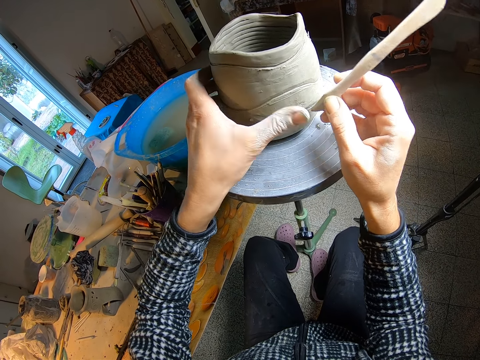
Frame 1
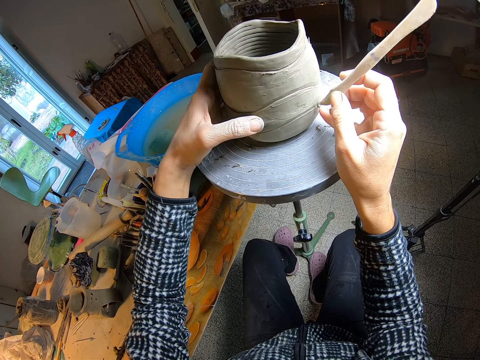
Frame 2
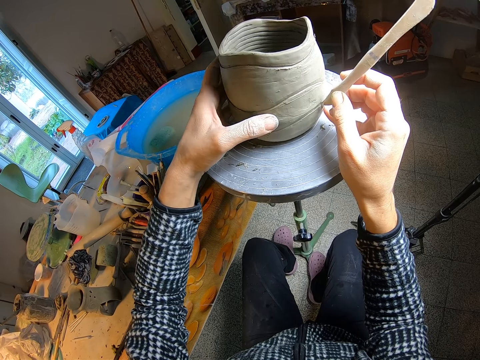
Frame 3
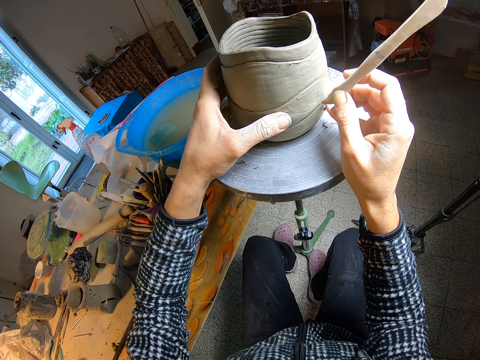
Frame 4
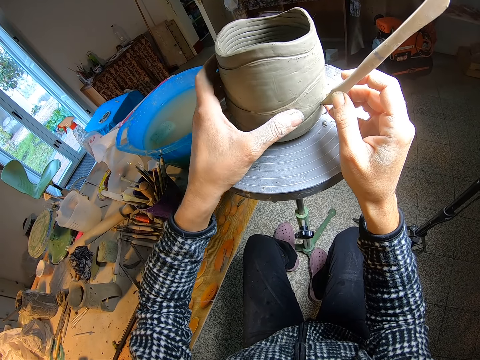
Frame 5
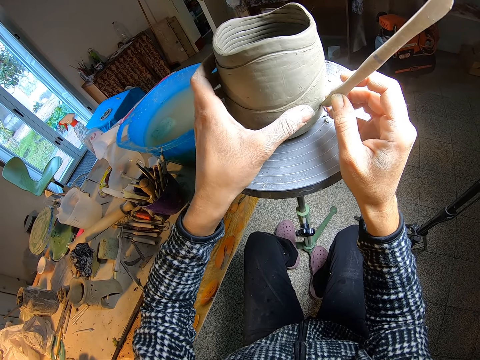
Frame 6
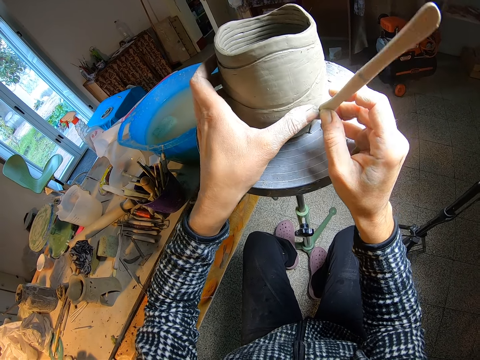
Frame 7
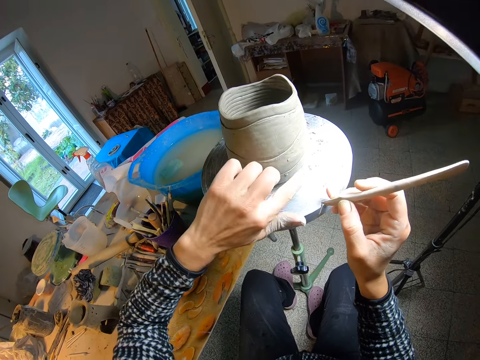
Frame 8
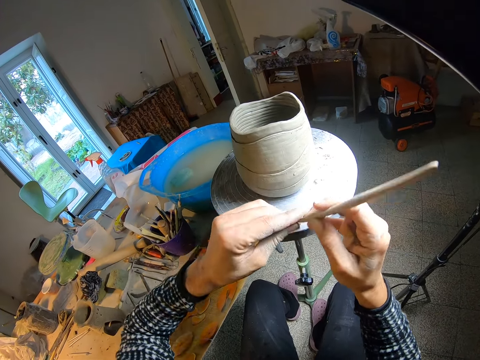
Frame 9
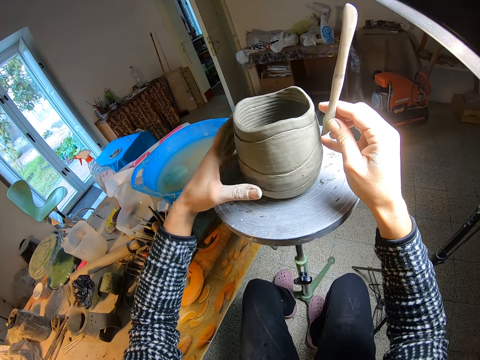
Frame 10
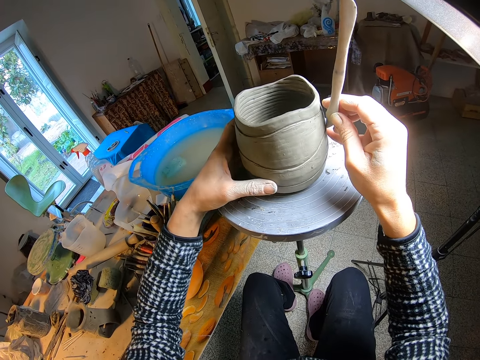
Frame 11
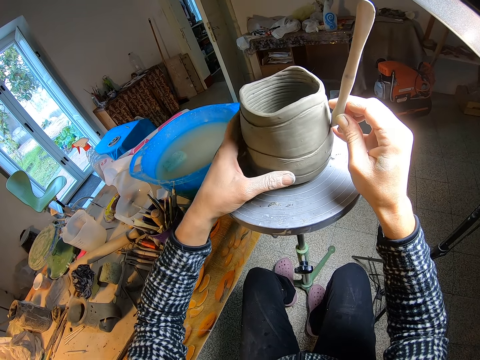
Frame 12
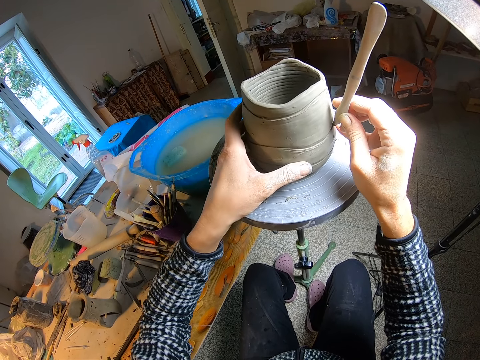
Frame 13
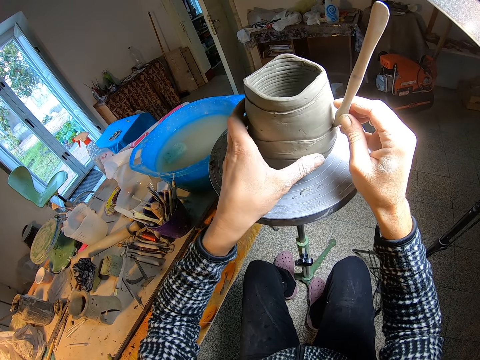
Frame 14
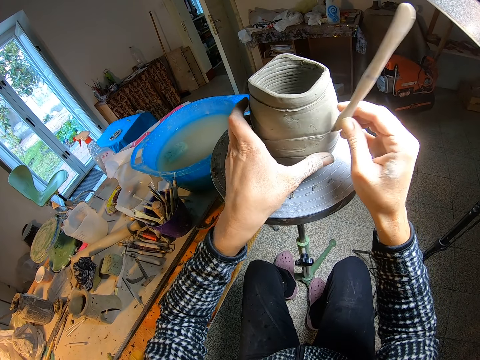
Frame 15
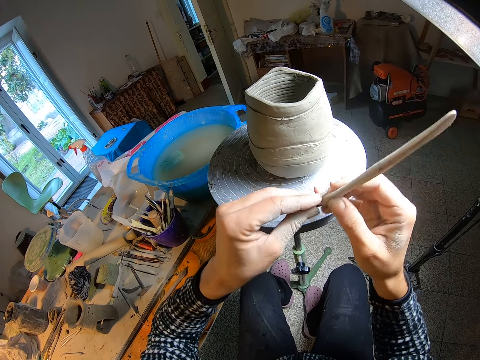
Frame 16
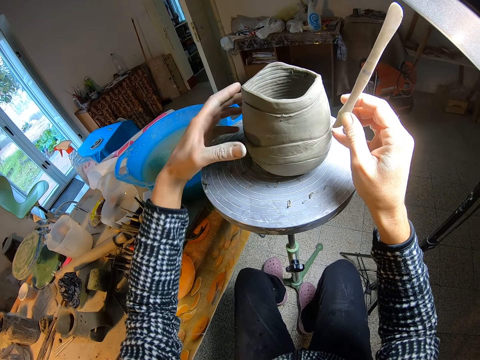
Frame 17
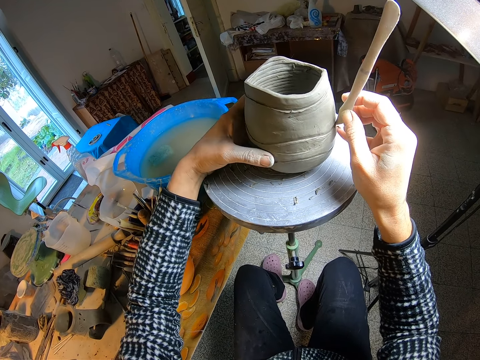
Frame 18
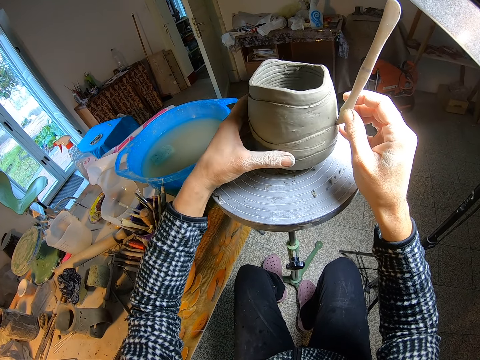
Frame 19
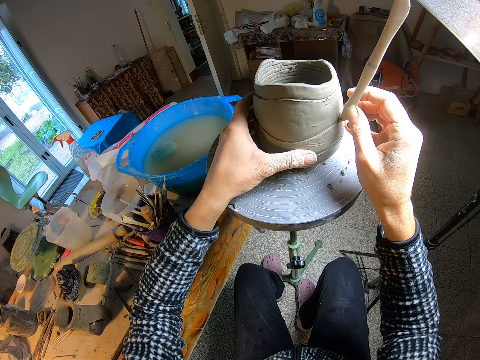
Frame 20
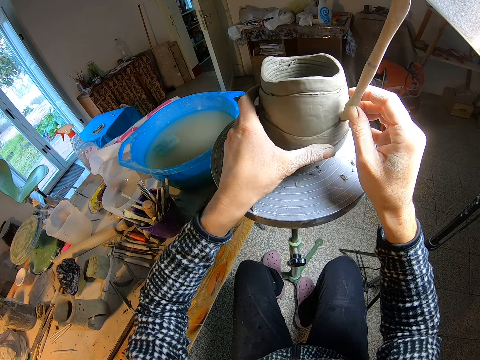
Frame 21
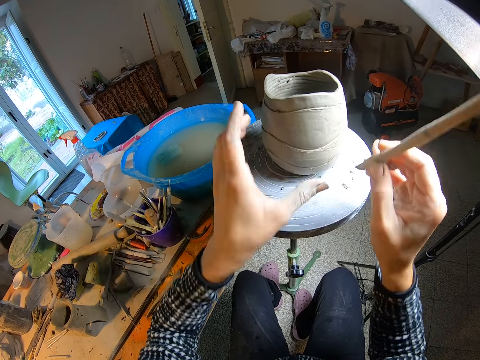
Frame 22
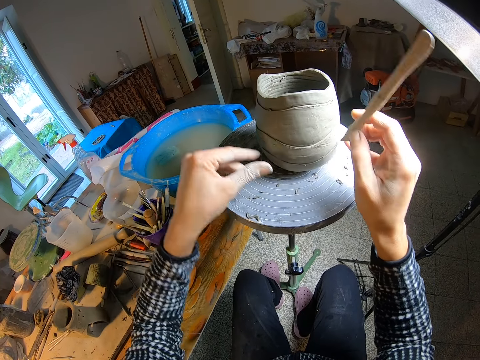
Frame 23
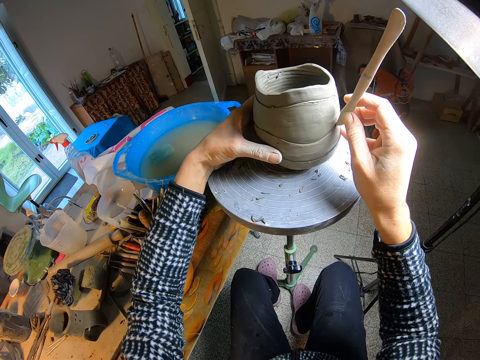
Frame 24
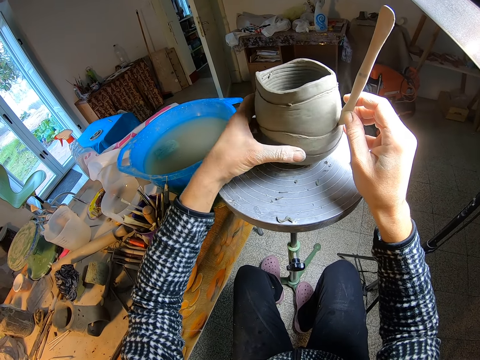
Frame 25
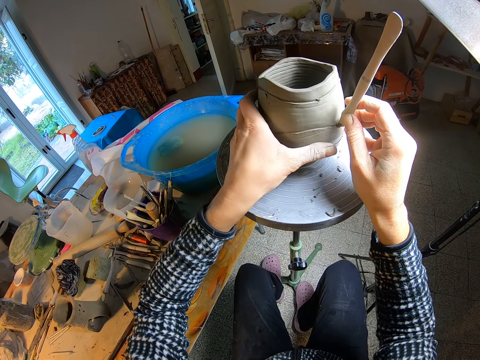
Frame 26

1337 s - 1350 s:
The camera wearer cleans the wooden carving piece or cutter with his left hand. He scrapes the ceramic mould with the wooden carving piece with his right hand. He straightens the mould with the cutter. He cleans the wooden carving piece with his left hand. He scrapes the ceramic mould with the wooden carving piece with his right hand. He straightens the mould with the cutter. He cleans the wooden carving piece with his left hand. He scrapes the ceramic mould with the wooden carving piece with his right hand. He straightens the mould with the cutter.

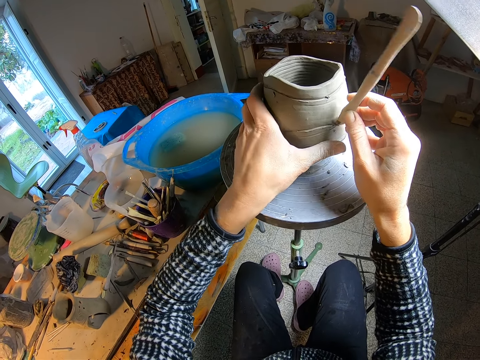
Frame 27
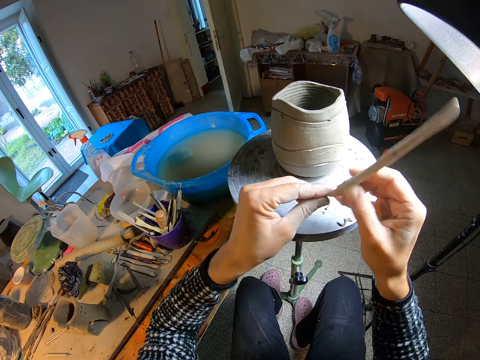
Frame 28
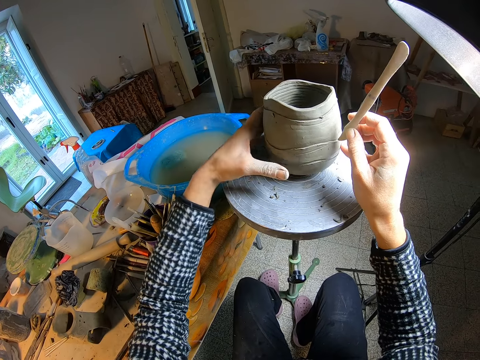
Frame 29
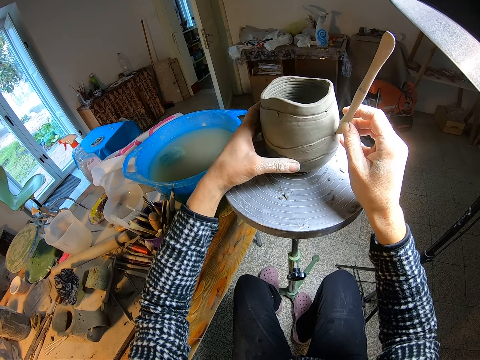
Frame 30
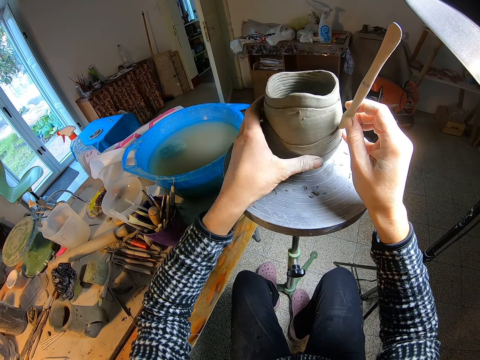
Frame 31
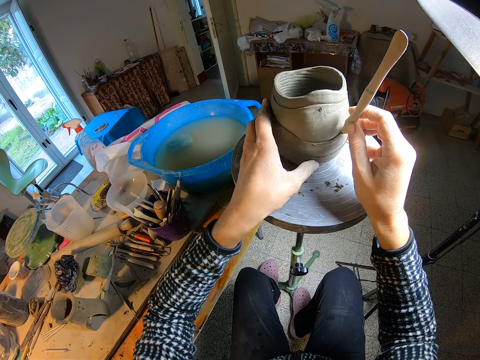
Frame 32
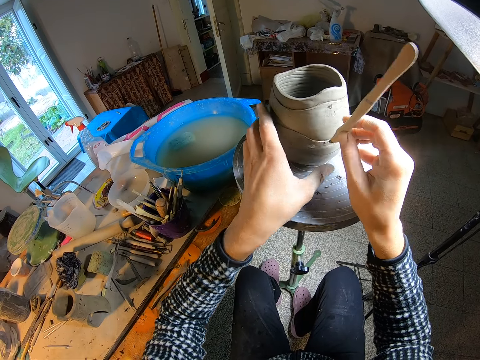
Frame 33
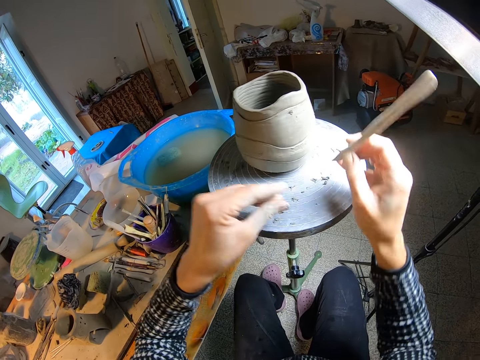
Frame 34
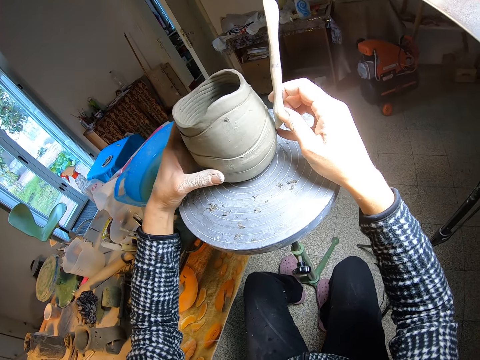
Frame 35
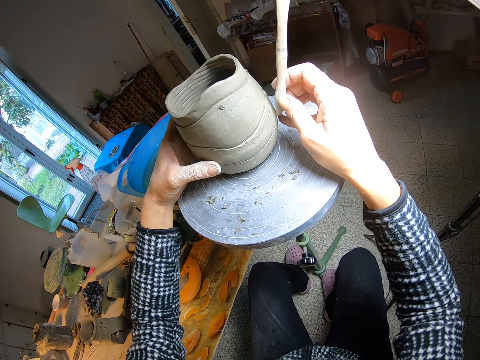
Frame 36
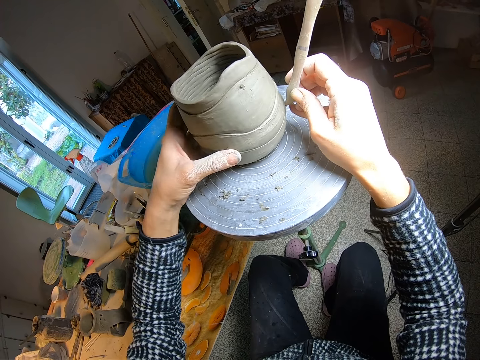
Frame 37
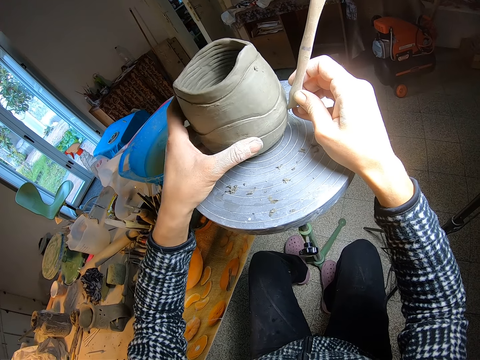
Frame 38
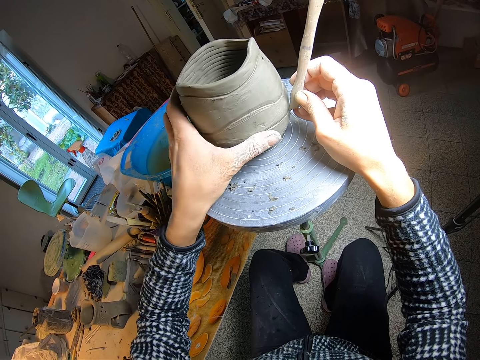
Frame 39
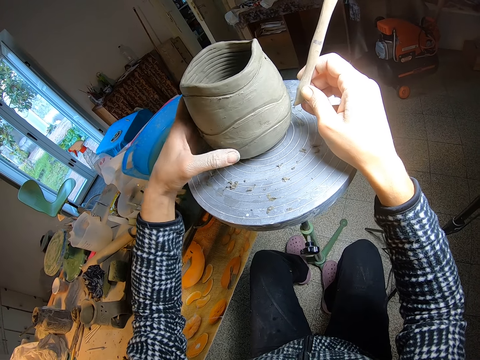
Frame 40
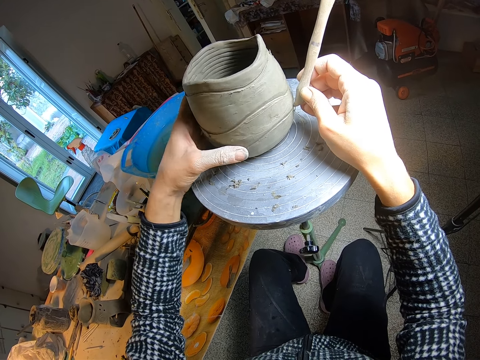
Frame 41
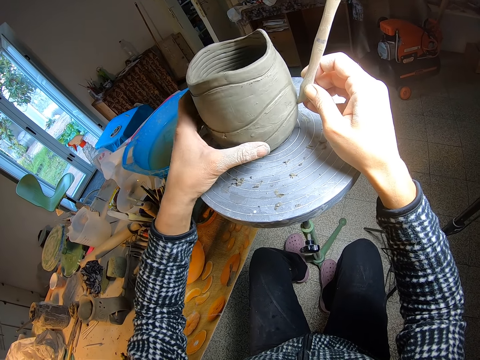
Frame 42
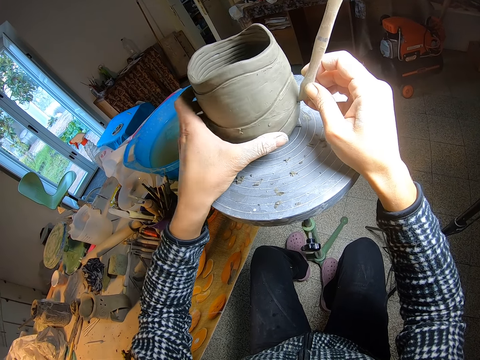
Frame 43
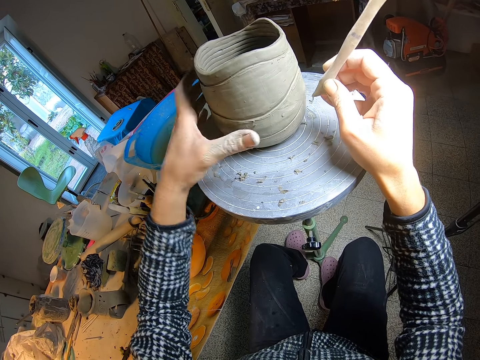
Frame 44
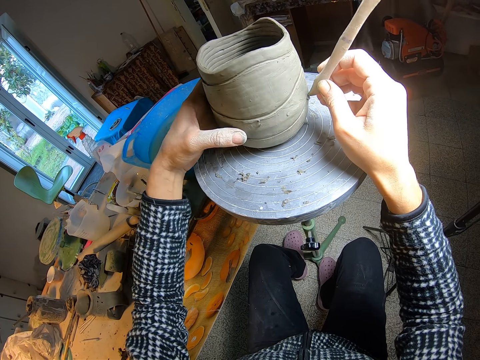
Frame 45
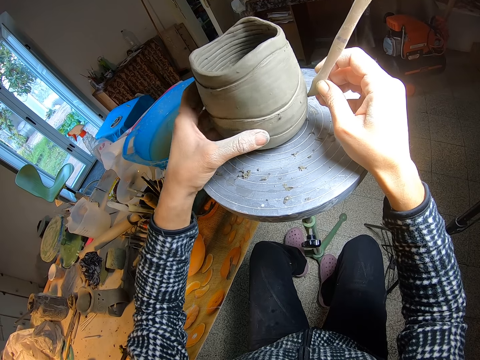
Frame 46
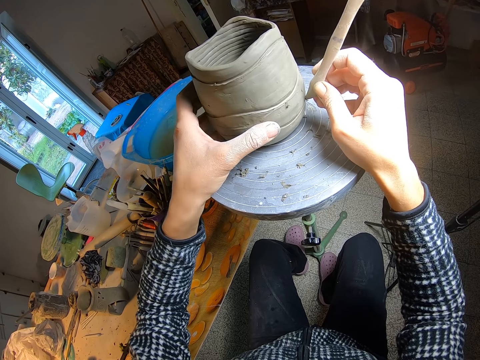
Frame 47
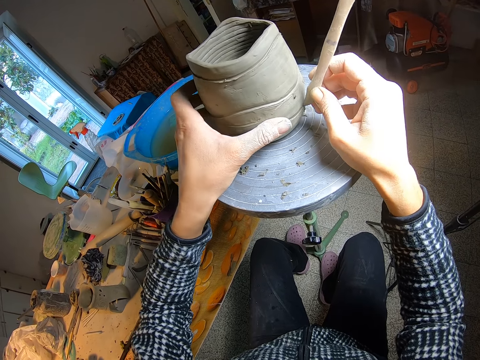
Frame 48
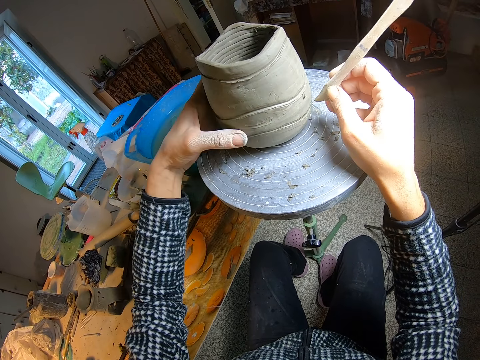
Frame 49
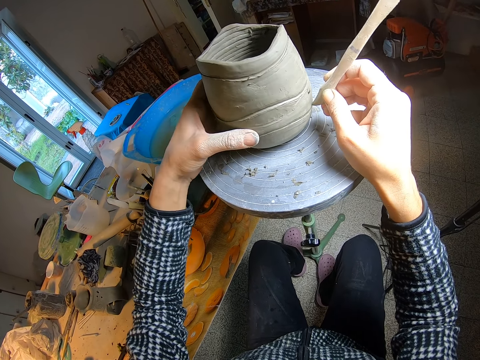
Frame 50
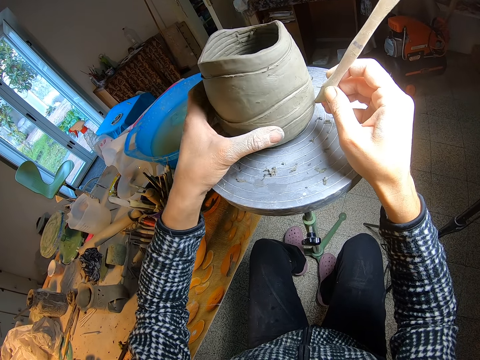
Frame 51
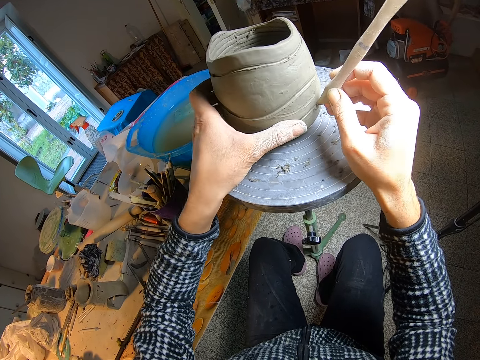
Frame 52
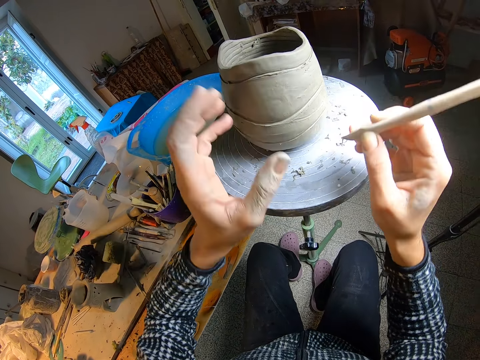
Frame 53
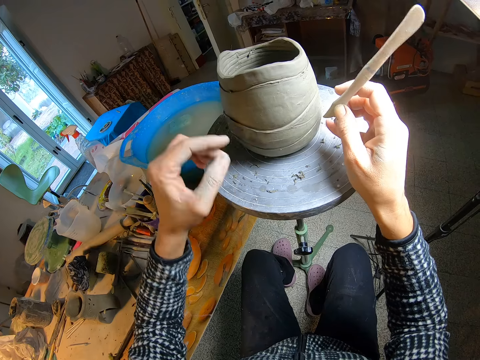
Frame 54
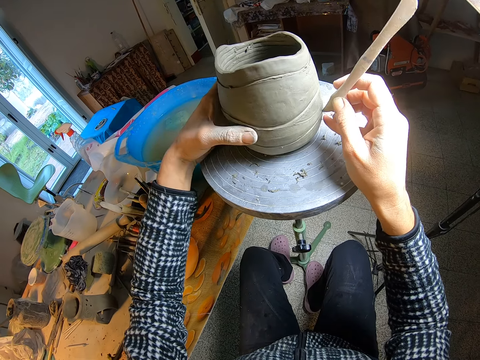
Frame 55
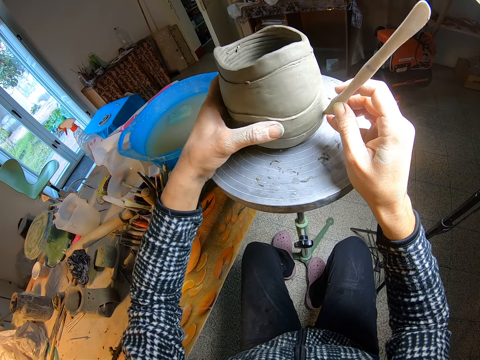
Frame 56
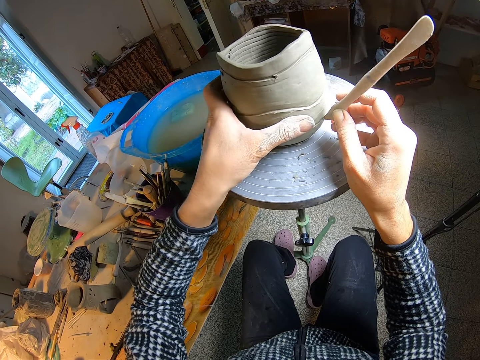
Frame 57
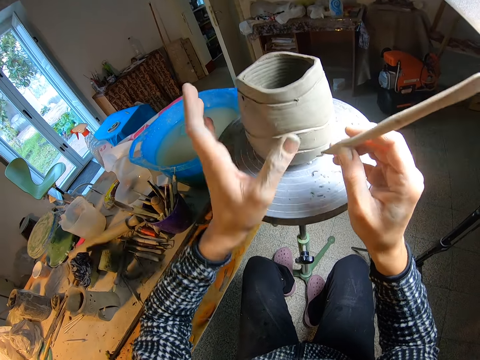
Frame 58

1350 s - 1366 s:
The camera wearer cleans the wooden carving piece or cutter with his left hand. He scrapes the ceramic mould with the wooden carving piece with his right hand. He straightens the mould with the cutter. He cleans the wooden carving piece with his left hand. He scrapes the ceramic mould with the wooden carving piece with his right hand. He straightens the mould with the cutter. He cleans the wooden carving piece with his left hand. He scrapes the ceramic mould with the wooden carving piece with his right hand. He straightens the mould with the cutter.
